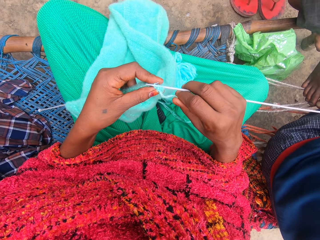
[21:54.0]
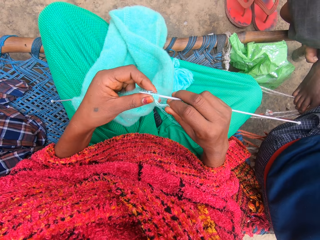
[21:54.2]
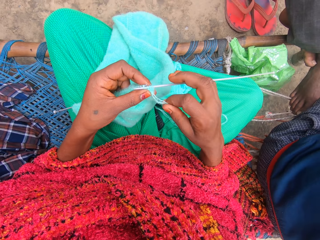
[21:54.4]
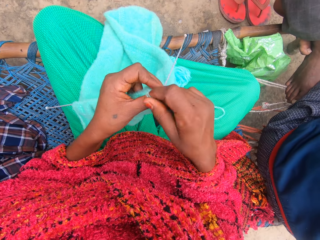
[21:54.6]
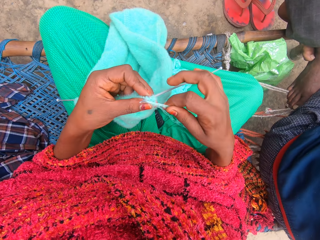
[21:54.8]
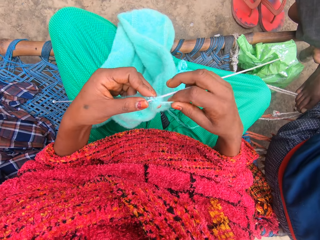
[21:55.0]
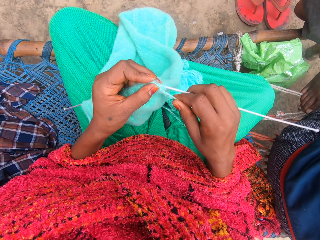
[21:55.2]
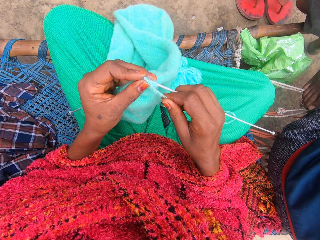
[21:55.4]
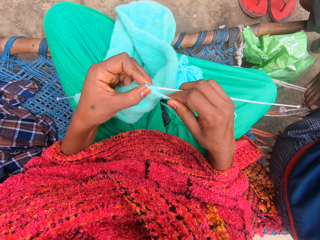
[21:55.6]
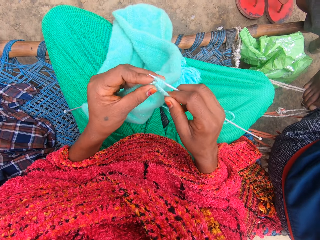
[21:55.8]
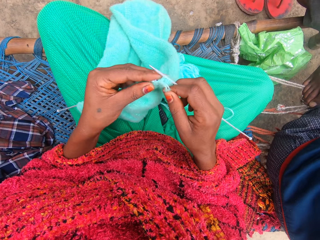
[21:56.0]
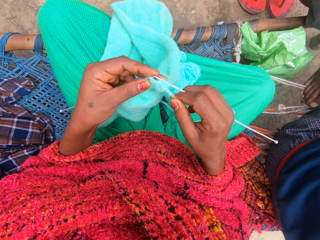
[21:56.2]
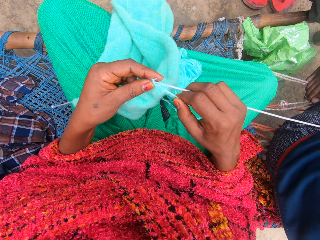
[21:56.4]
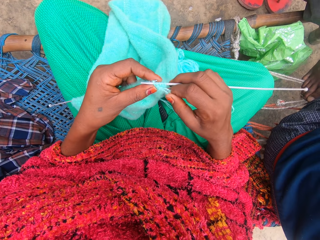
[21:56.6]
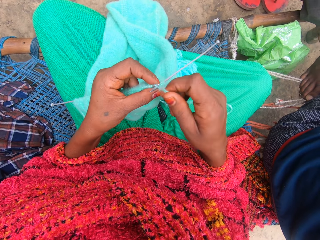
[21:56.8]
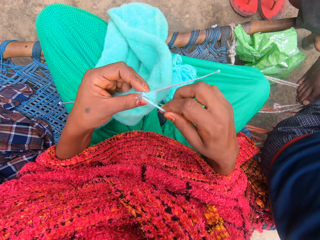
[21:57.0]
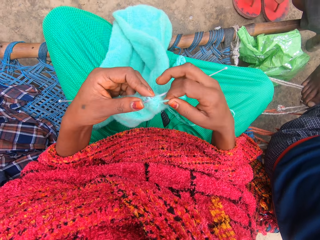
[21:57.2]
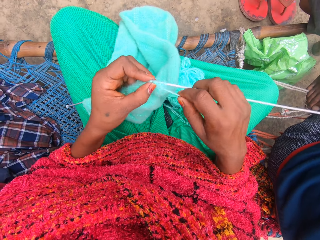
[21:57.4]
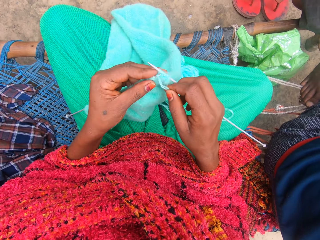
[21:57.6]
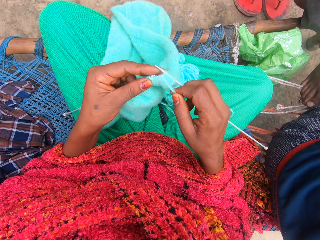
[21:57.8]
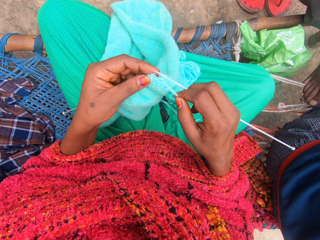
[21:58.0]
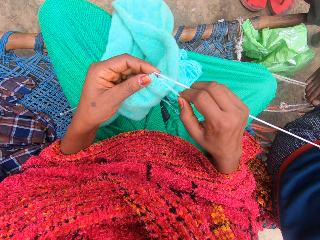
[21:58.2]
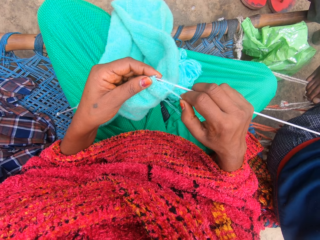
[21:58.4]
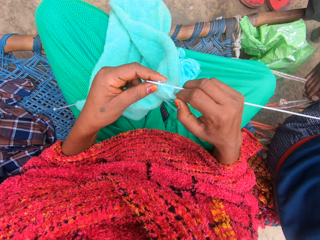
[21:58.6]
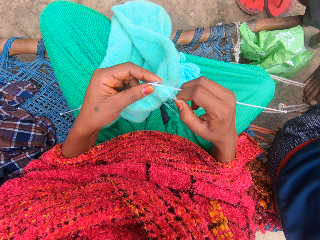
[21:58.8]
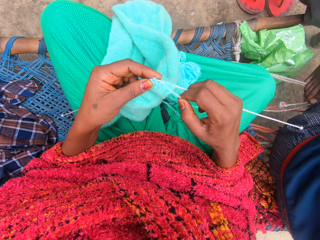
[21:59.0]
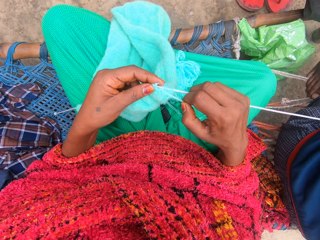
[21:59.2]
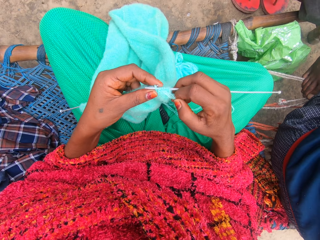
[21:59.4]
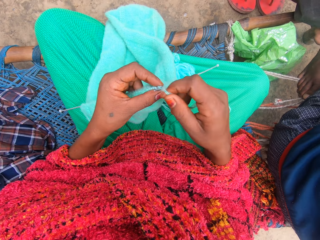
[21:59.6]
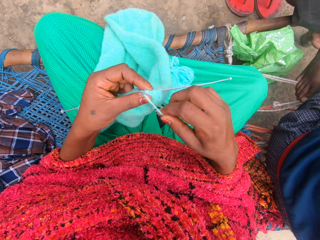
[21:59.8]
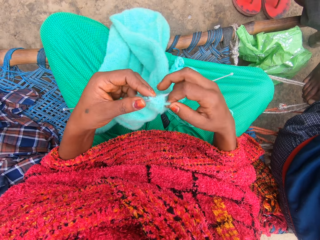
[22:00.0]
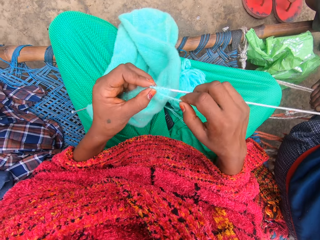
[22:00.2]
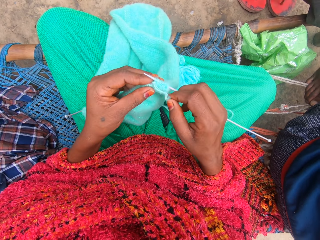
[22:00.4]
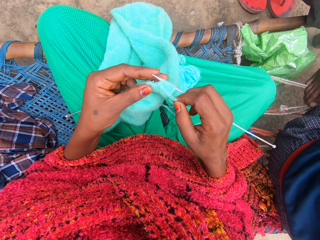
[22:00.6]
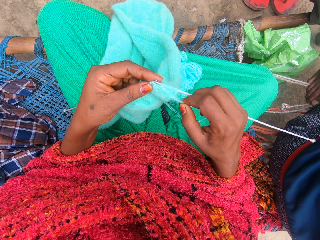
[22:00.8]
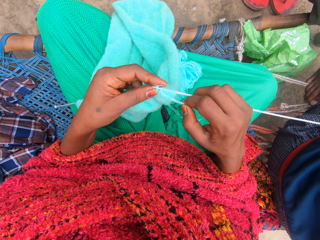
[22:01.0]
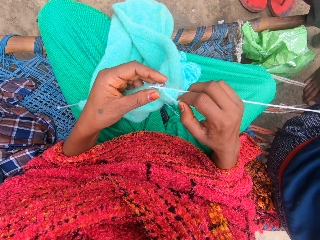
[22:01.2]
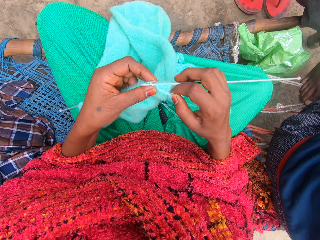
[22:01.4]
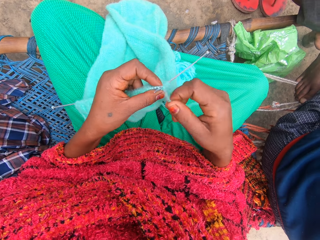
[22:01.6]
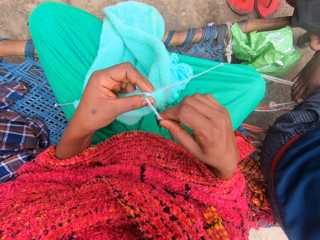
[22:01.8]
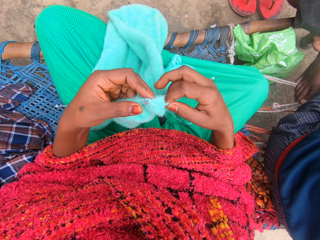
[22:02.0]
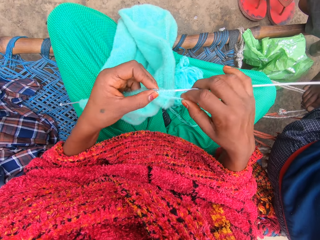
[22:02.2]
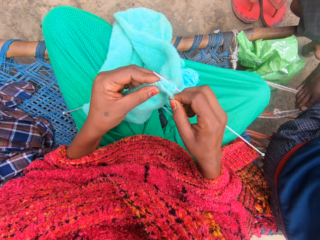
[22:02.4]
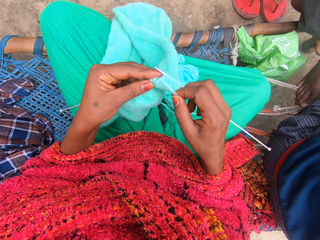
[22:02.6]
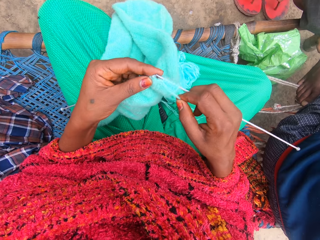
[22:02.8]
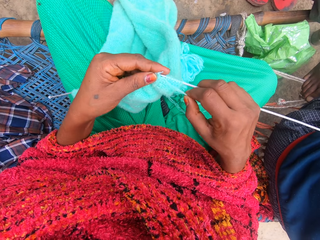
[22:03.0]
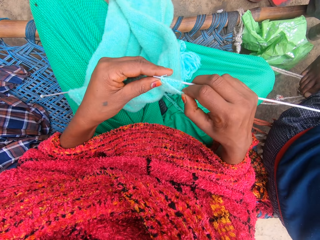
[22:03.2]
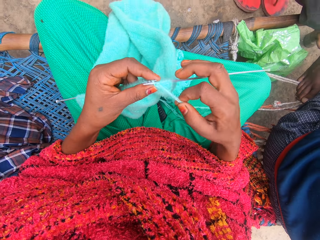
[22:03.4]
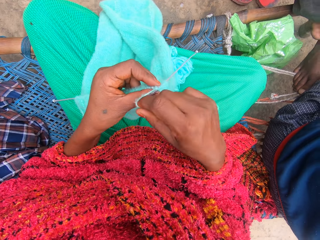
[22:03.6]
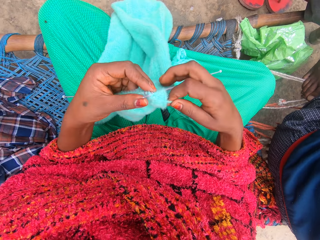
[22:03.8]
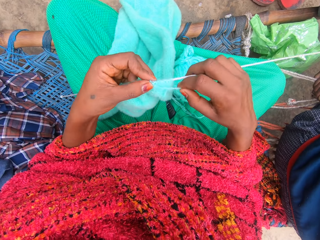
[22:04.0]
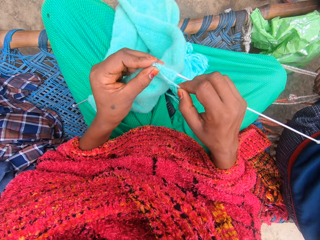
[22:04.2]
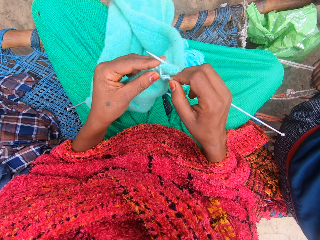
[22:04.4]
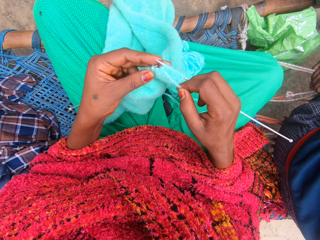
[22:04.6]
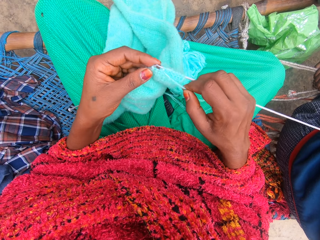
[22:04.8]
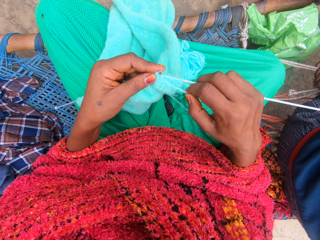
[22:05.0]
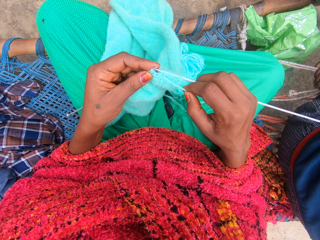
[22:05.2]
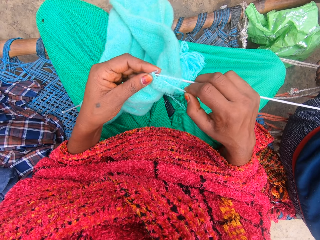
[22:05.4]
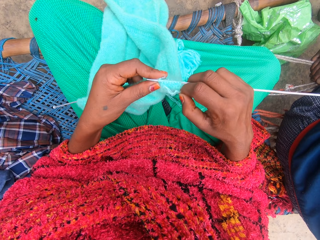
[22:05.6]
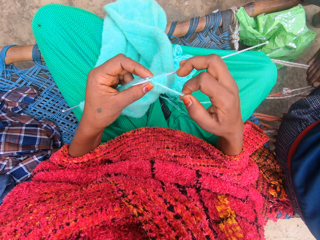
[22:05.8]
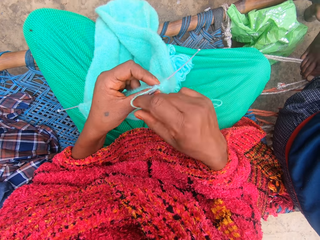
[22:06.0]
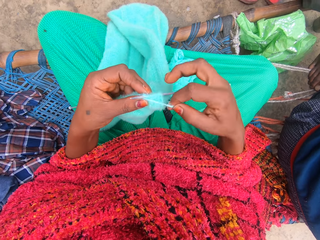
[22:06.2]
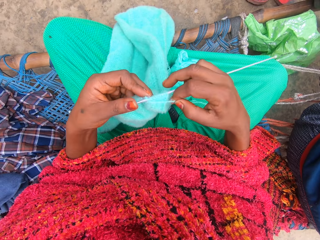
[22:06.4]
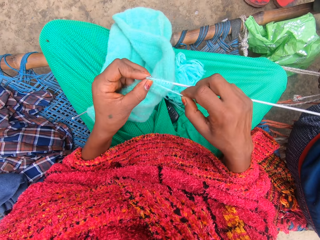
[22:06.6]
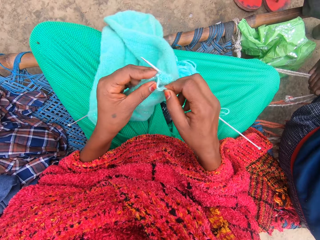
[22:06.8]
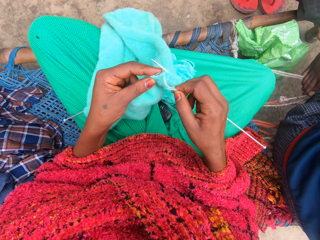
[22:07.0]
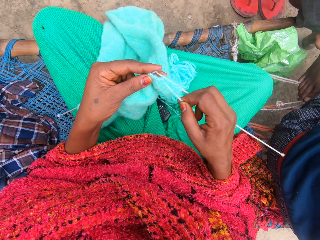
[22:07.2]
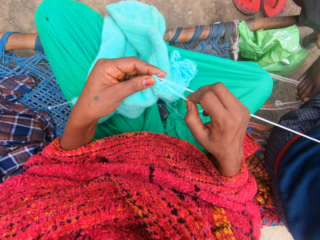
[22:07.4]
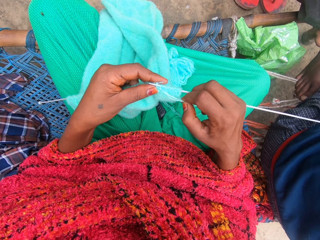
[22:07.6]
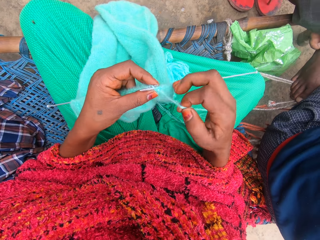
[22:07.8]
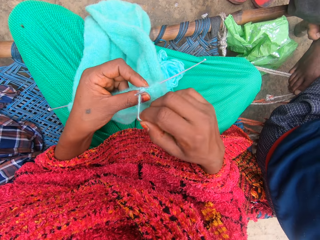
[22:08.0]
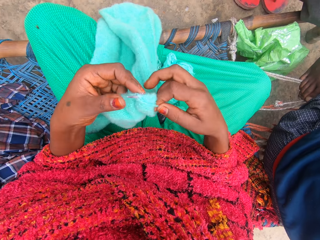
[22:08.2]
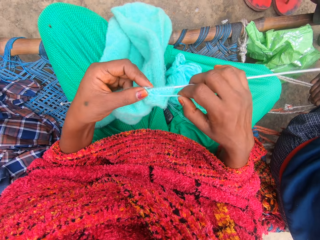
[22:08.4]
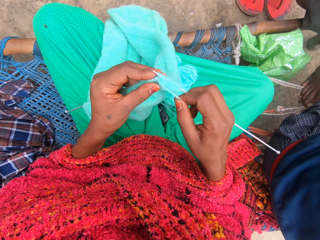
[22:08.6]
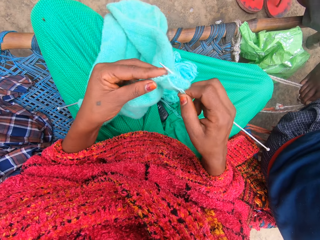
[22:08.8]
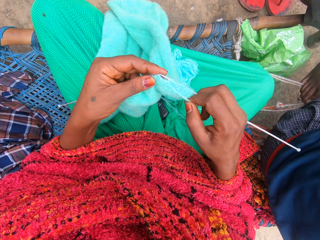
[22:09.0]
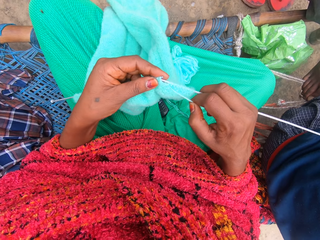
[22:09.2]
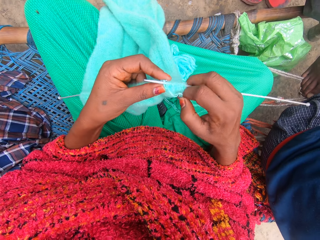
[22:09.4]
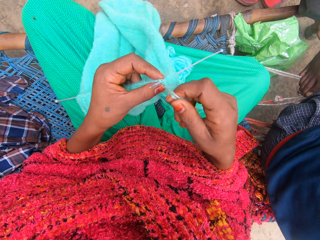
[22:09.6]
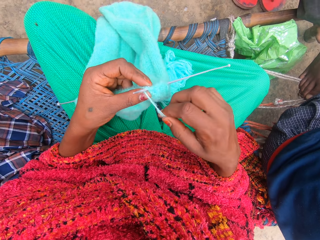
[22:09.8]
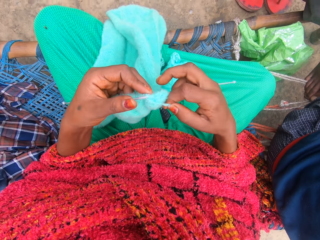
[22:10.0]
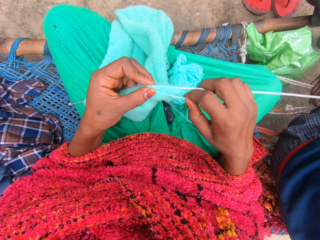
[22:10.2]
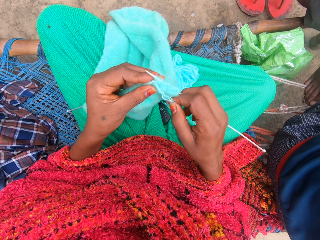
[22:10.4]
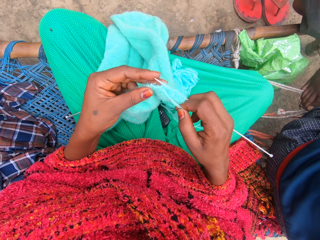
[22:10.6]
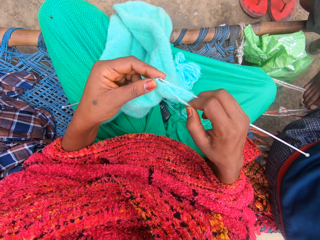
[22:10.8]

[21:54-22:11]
The camera wearer talks with some persons.

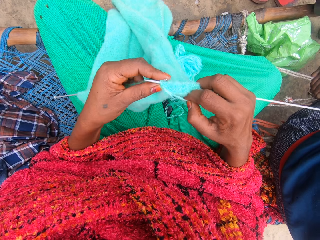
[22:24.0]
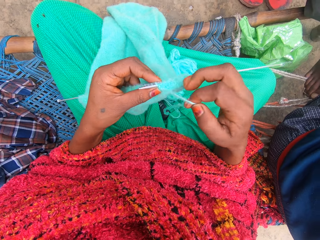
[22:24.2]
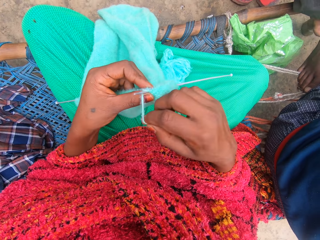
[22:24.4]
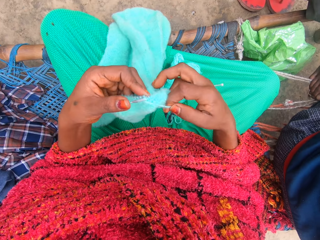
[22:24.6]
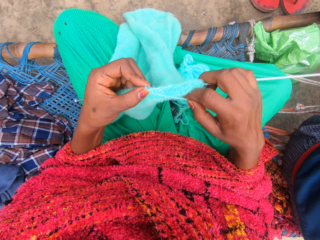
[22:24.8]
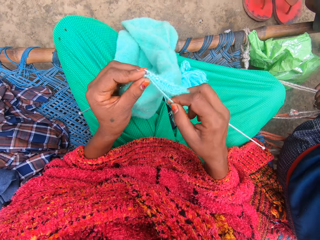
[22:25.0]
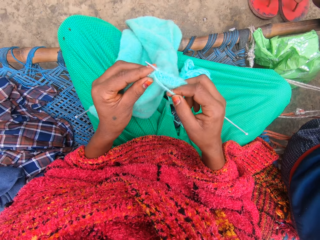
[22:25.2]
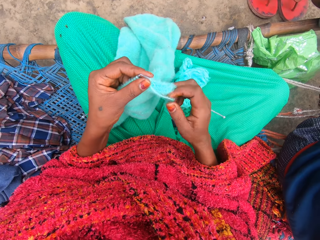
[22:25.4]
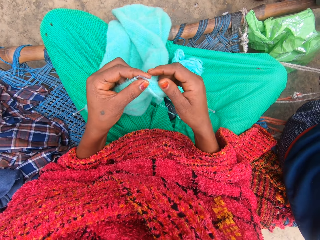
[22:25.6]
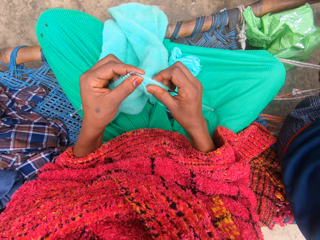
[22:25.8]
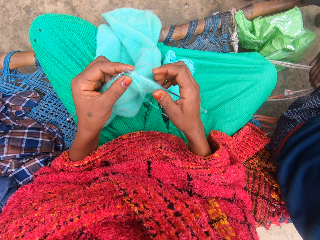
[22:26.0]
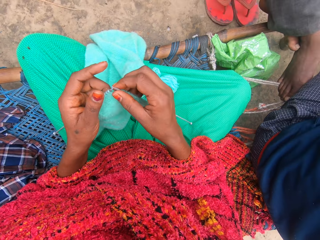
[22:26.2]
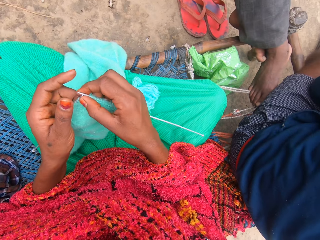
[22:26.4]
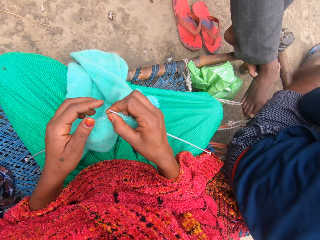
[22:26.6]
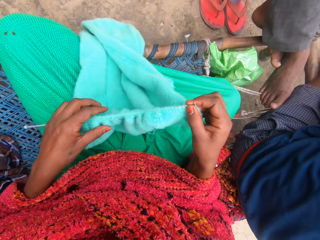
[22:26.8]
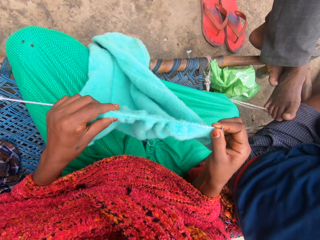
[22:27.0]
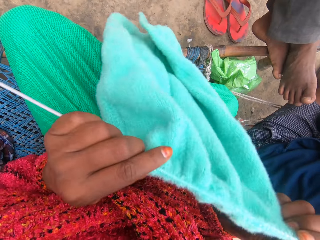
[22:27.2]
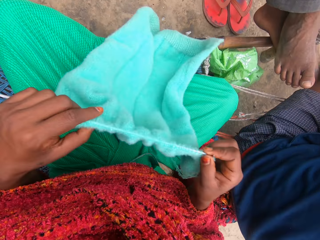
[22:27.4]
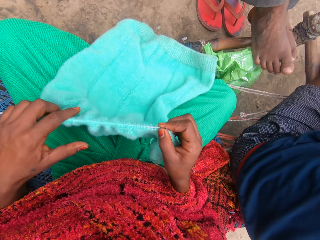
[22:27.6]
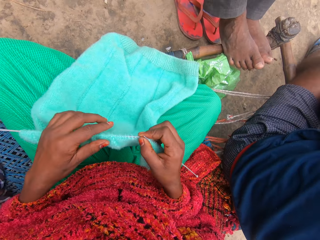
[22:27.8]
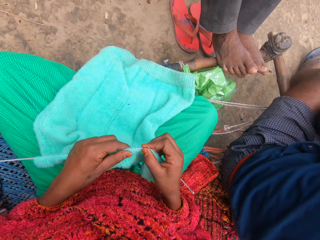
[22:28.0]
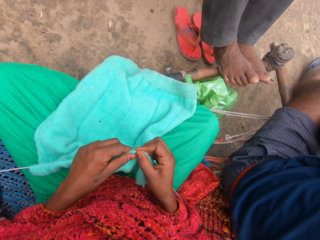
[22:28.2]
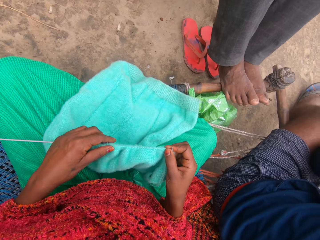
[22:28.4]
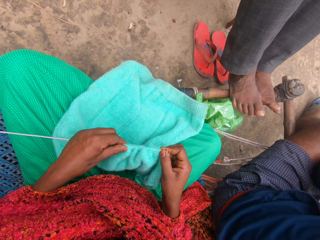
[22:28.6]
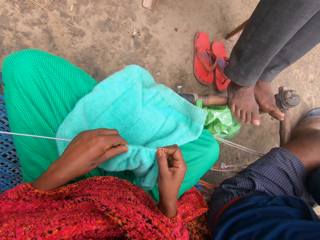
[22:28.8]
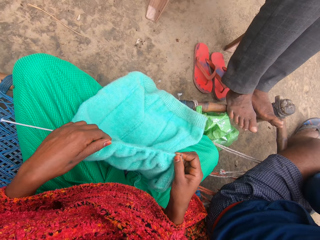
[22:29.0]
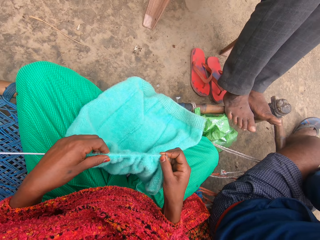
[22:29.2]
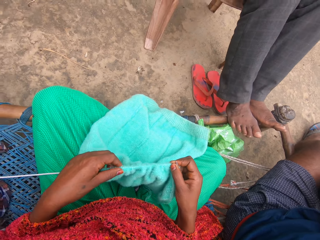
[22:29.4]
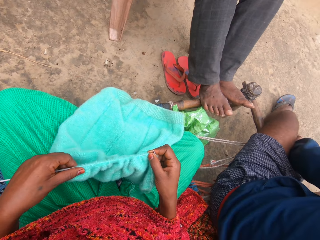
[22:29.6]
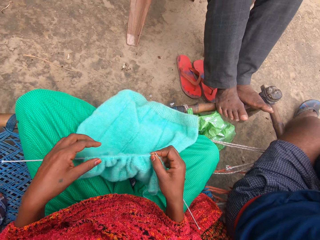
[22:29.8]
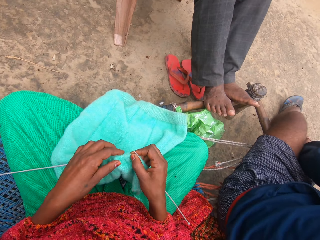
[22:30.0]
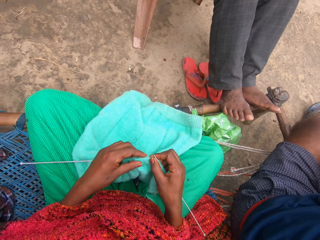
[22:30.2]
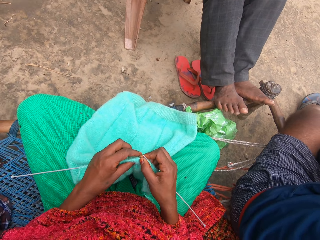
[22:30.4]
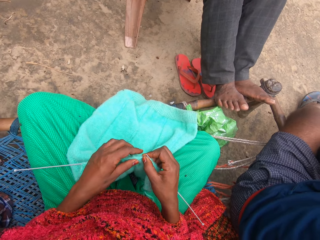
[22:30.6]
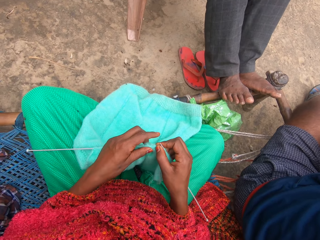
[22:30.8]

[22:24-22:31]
The camera wearer adjusts the piece of garment with her hands.
